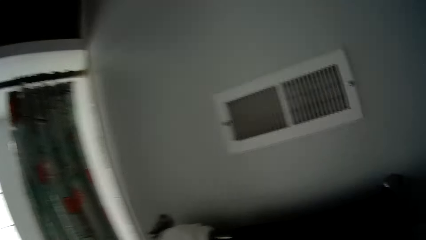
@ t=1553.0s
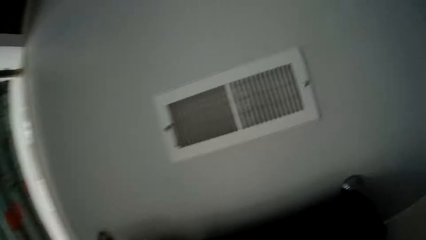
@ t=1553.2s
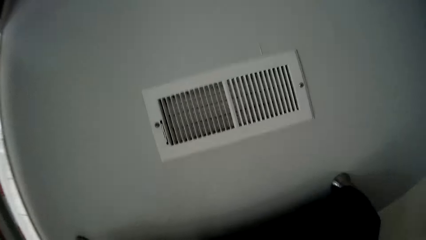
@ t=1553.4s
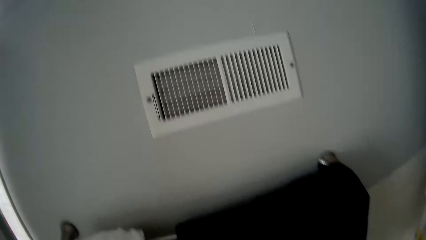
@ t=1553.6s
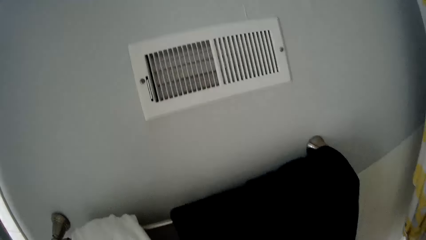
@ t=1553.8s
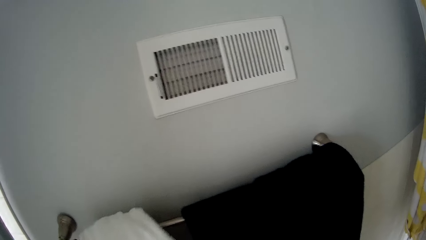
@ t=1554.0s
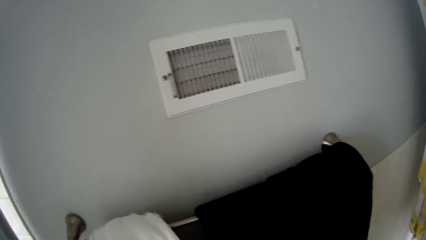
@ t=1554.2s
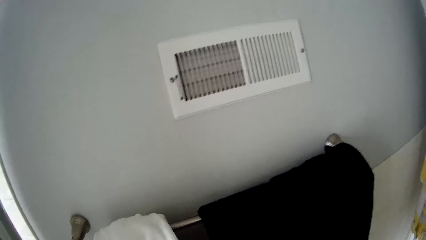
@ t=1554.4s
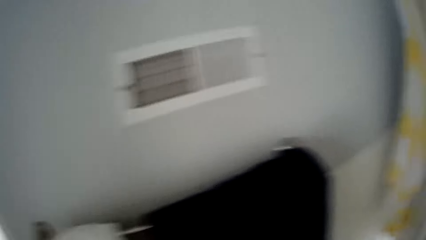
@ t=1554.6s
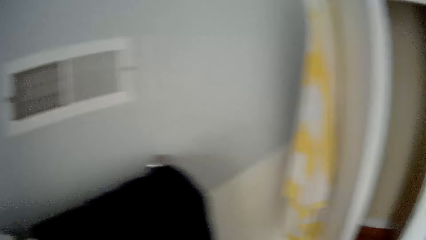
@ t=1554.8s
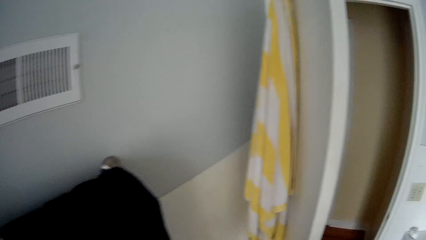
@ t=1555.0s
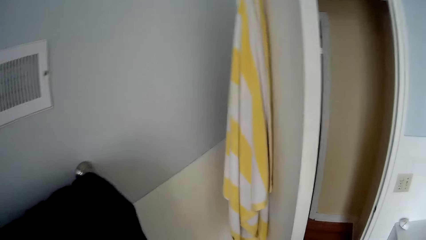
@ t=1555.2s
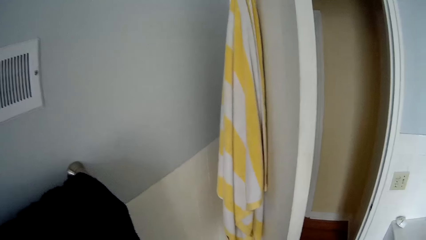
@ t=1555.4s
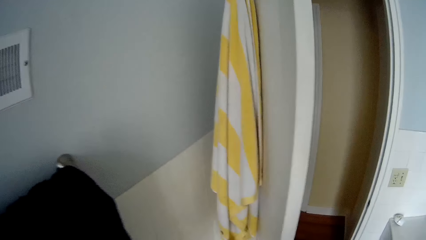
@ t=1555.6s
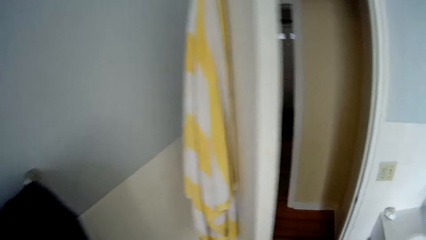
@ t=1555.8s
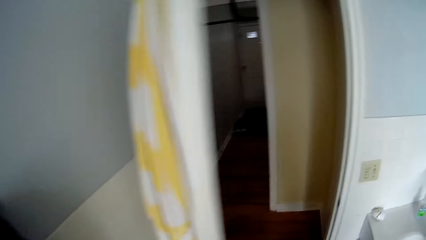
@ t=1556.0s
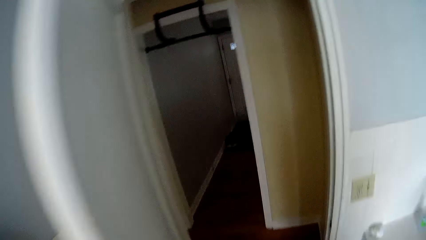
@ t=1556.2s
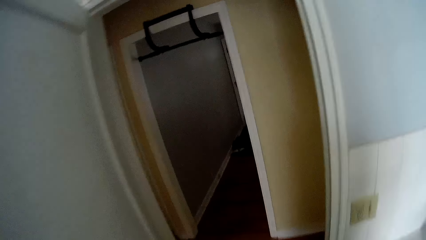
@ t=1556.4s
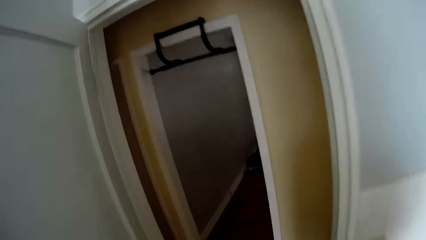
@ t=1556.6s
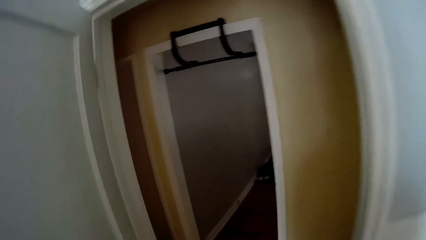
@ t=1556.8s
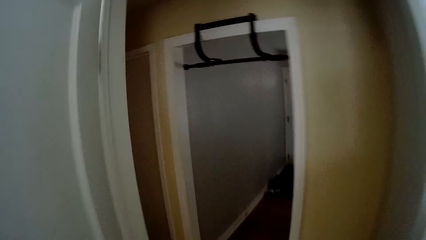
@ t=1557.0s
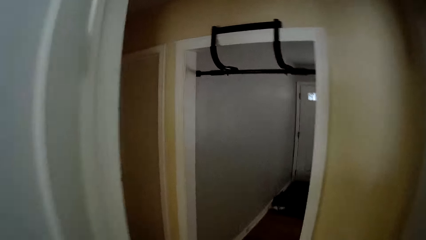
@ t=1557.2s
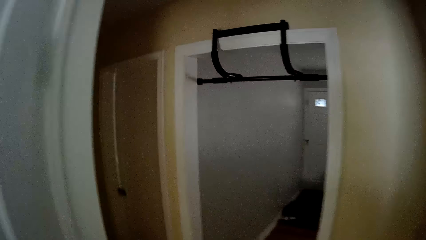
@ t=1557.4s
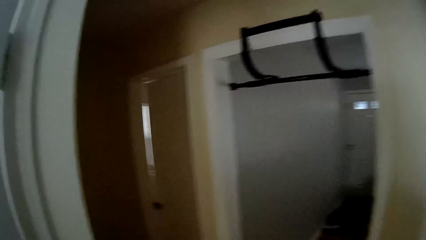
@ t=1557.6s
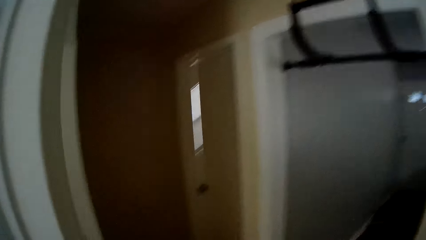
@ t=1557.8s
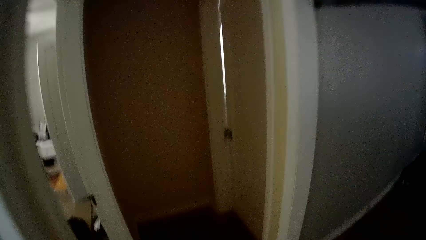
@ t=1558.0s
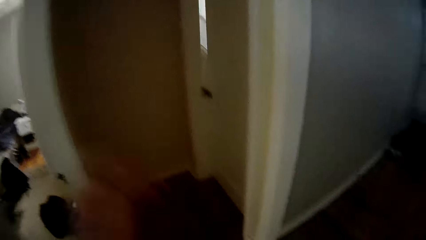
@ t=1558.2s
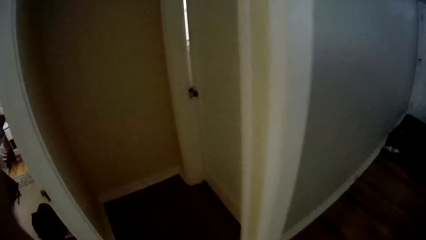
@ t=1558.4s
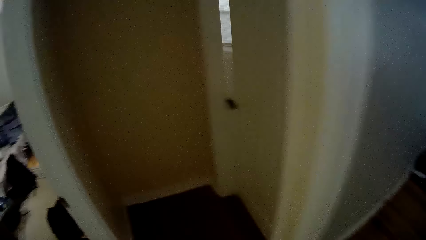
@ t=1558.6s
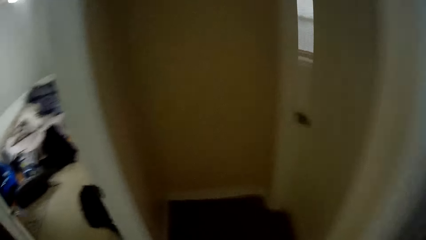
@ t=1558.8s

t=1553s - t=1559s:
The camera wearer wipes his hands with a towel. He walks out of the bathroom to the bedroom. He lifts his hand to the camera on his way.
